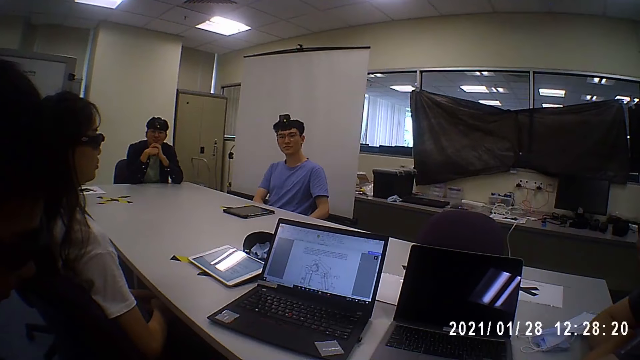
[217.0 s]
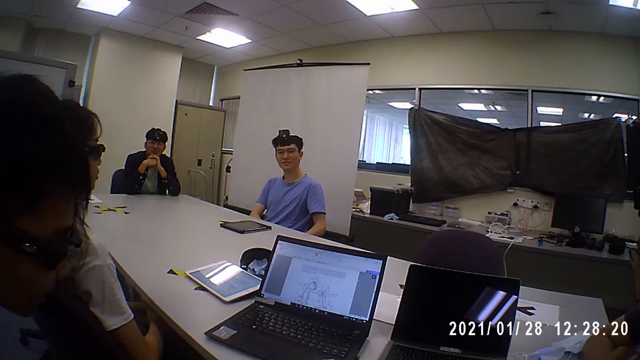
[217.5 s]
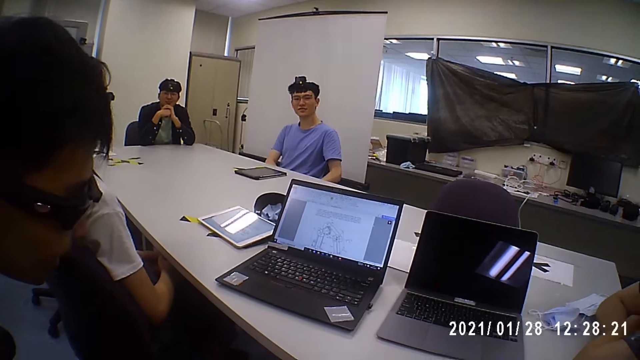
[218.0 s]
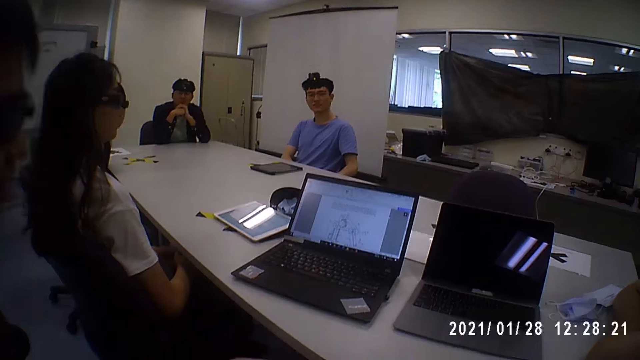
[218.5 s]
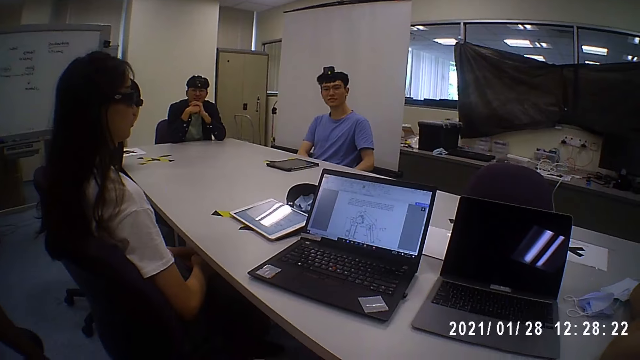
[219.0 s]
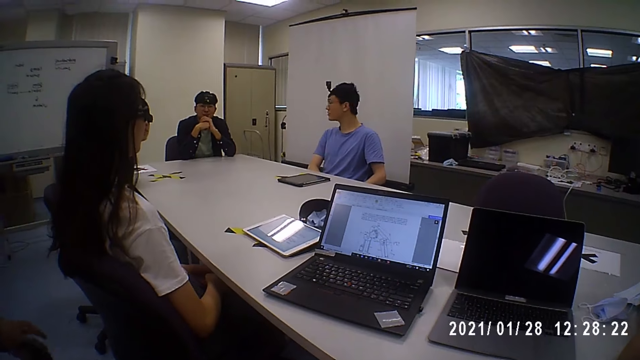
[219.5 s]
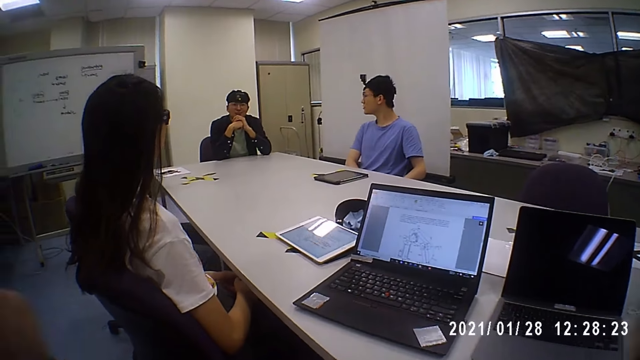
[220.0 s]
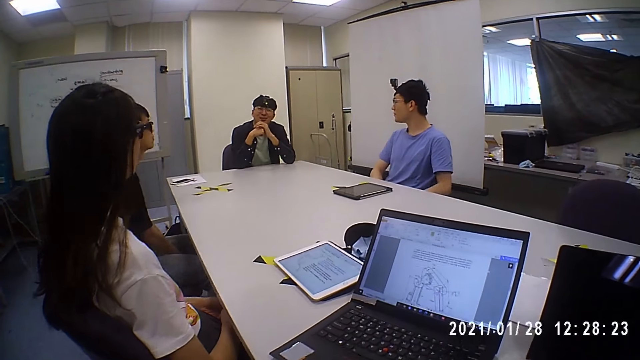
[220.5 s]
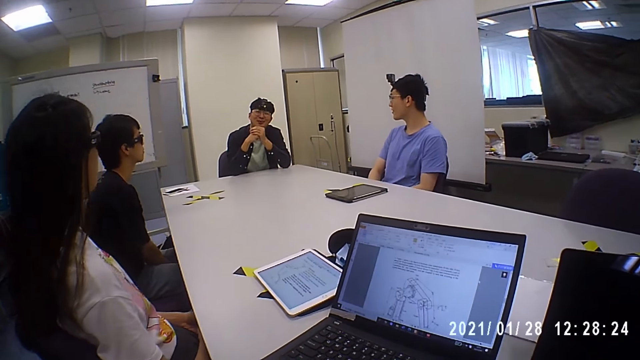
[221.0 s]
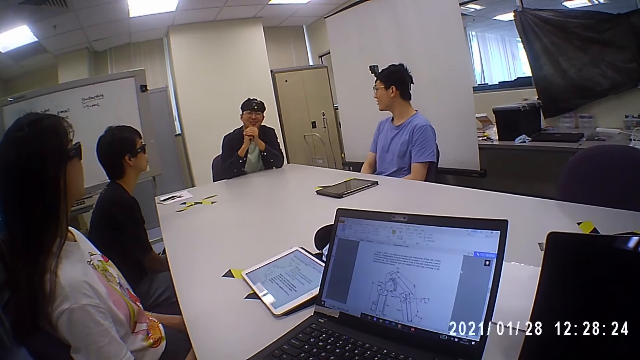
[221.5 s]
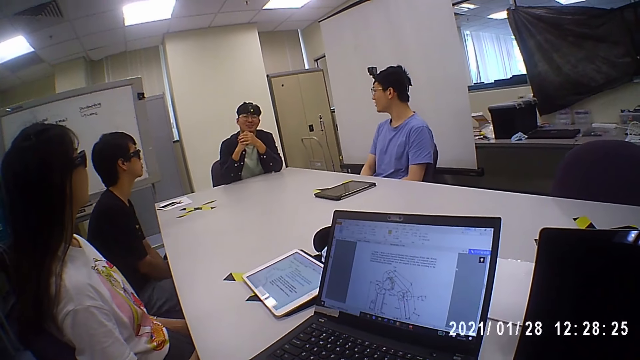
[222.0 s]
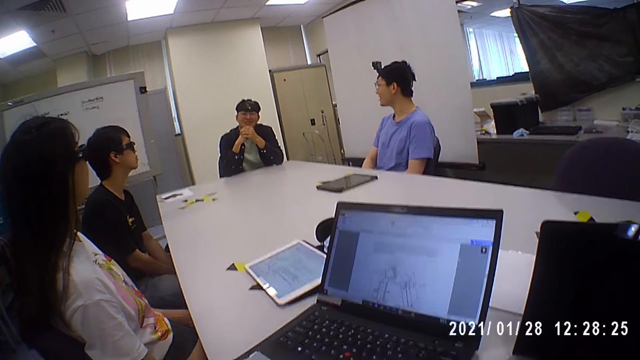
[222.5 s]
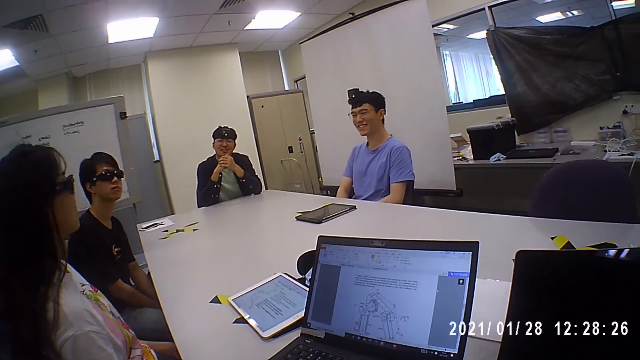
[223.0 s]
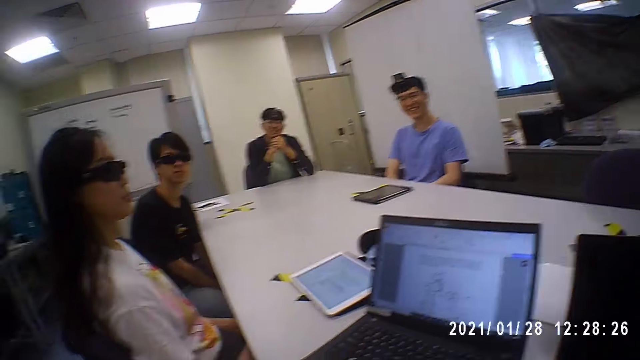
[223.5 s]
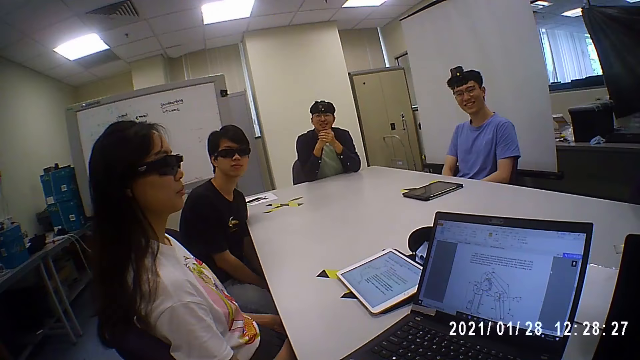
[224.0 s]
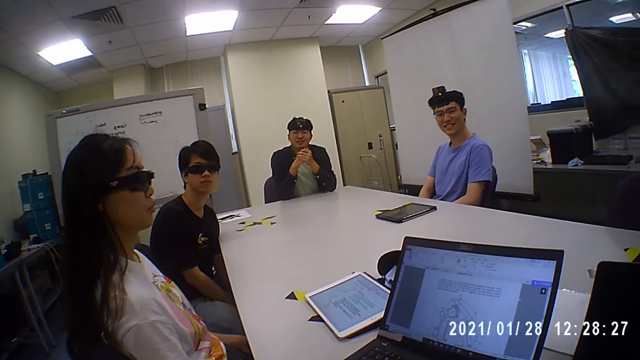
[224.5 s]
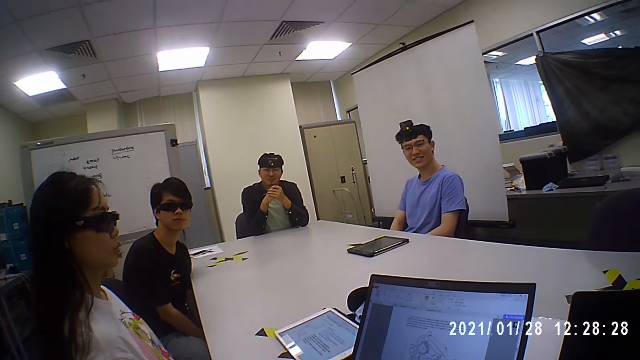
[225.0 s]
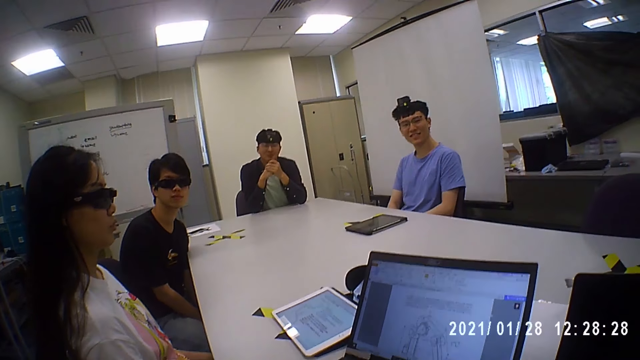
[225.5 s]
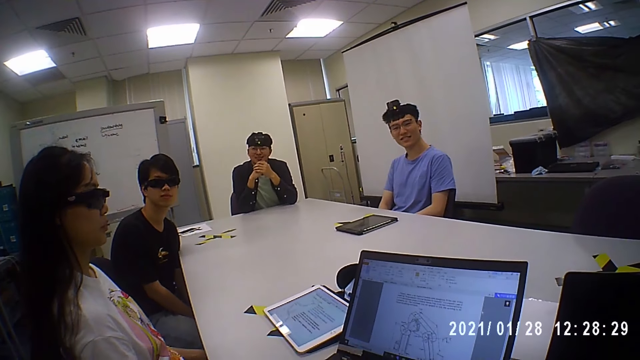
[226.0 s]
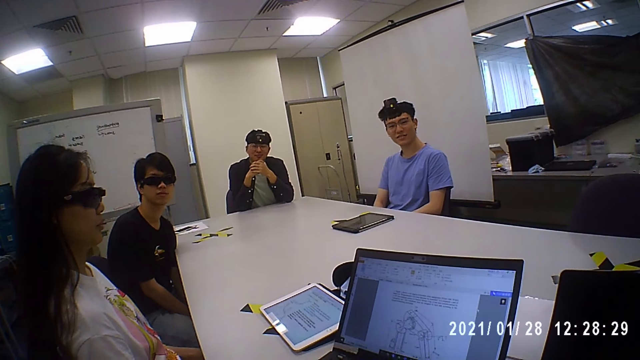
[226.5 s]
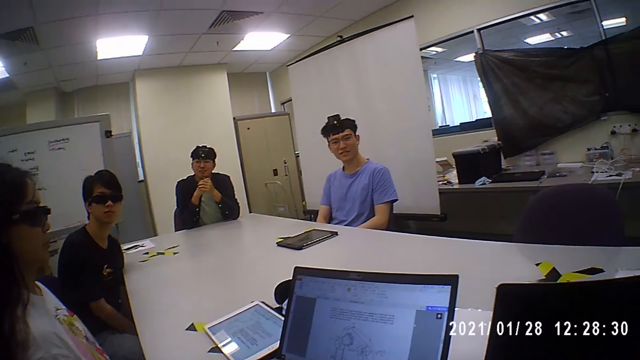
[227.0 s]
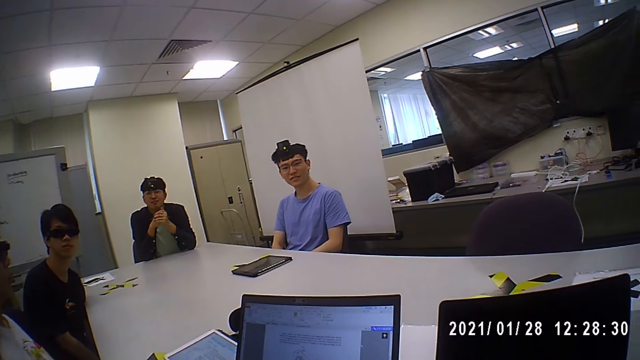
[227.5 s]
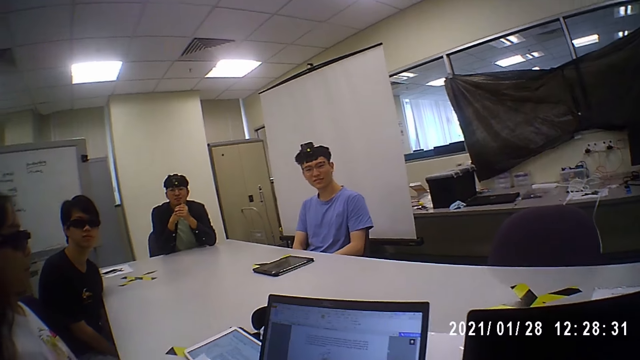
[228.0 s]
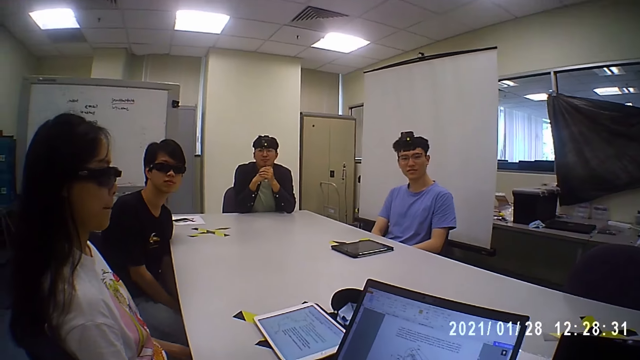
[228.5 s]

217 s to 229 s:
A man holds a chair armrest with his left hand. The man talks to the camera wearer. The camera wearer talks to the man.

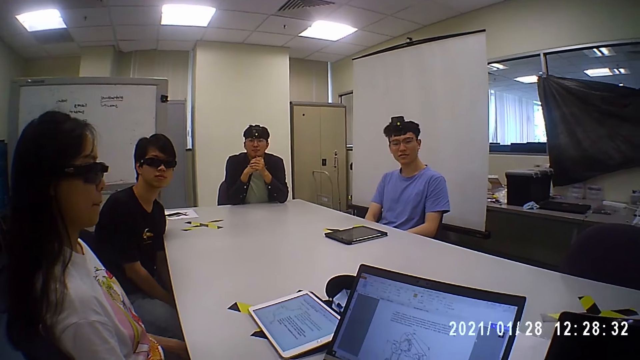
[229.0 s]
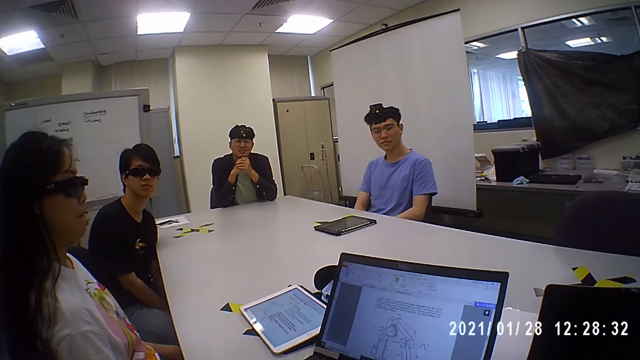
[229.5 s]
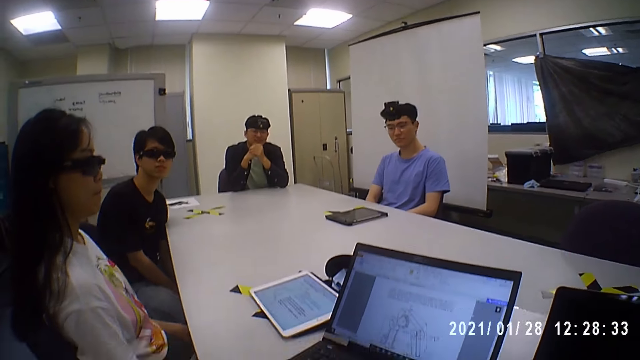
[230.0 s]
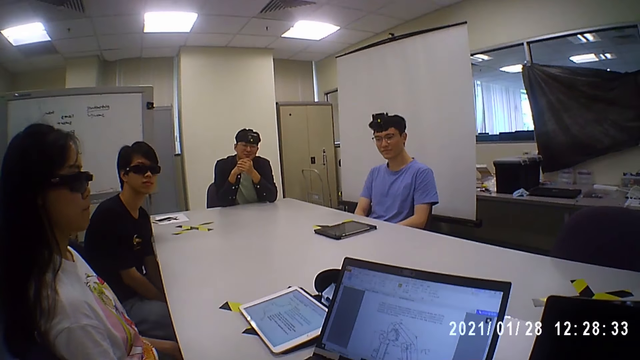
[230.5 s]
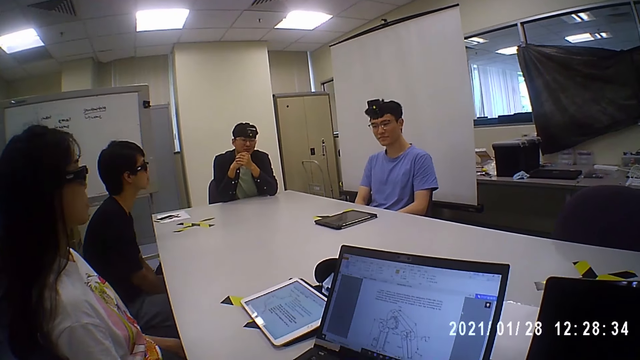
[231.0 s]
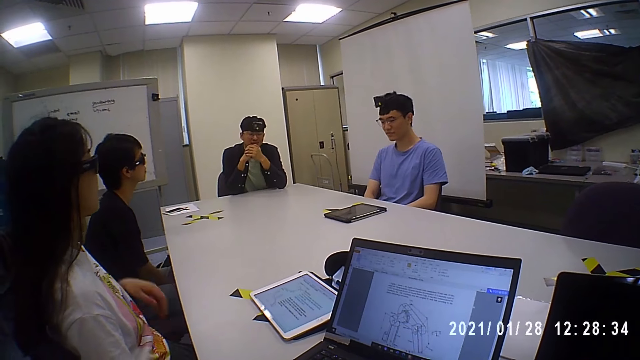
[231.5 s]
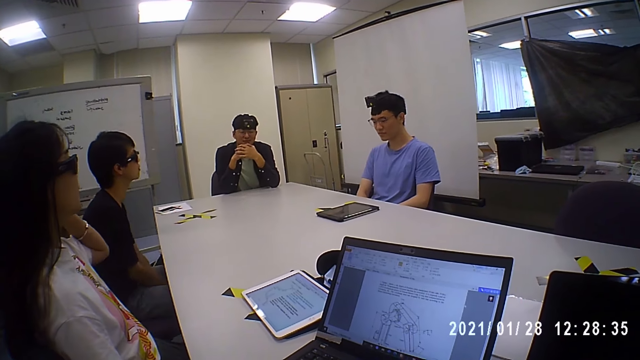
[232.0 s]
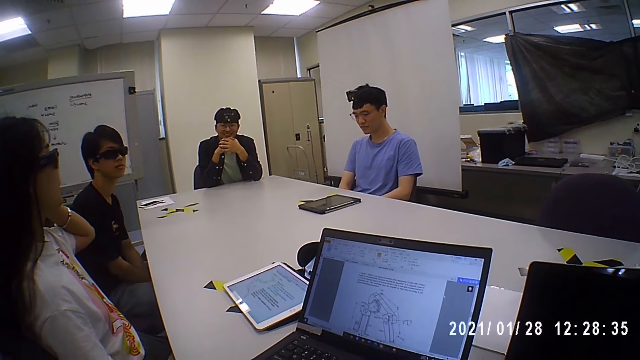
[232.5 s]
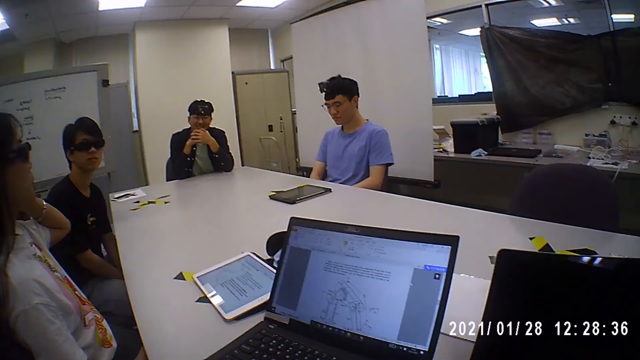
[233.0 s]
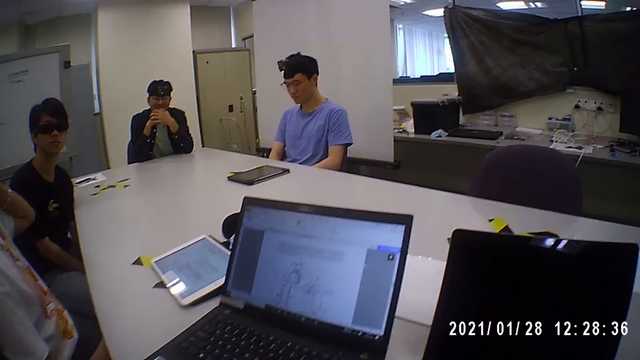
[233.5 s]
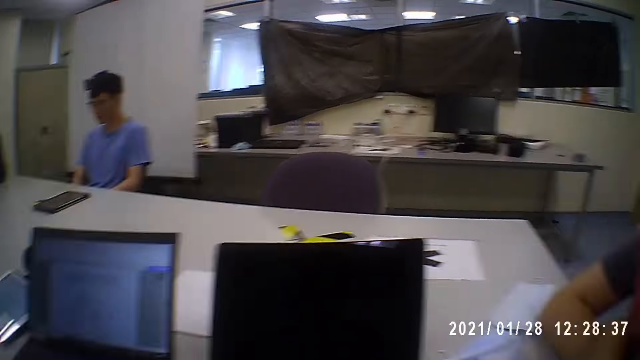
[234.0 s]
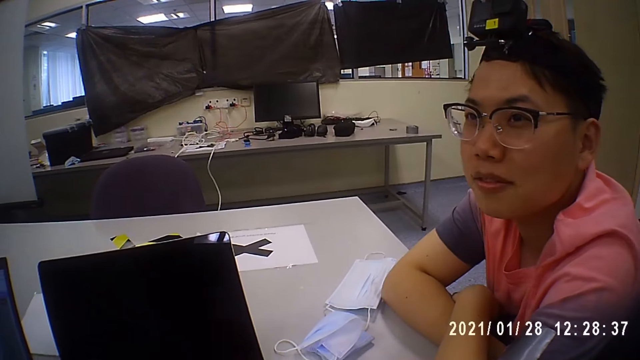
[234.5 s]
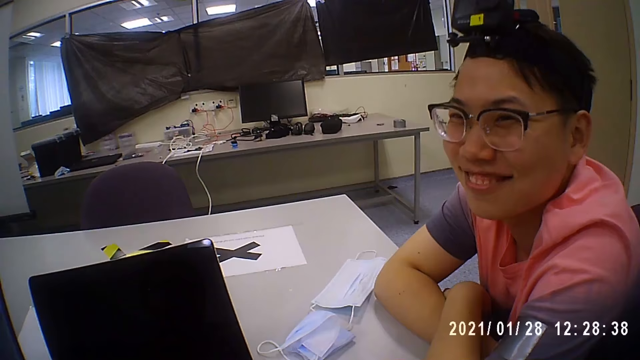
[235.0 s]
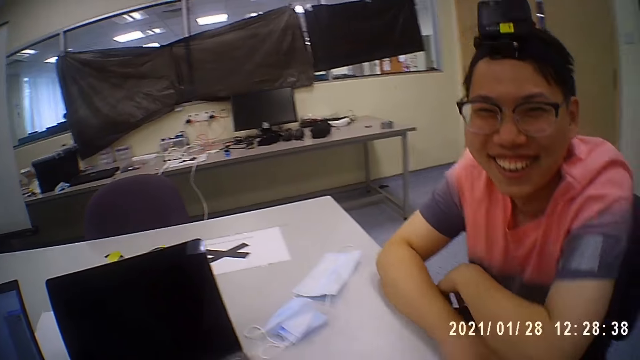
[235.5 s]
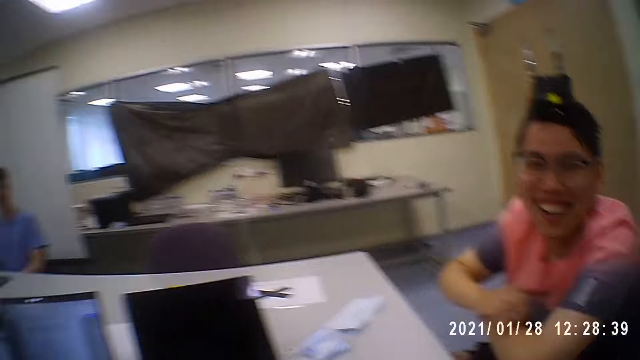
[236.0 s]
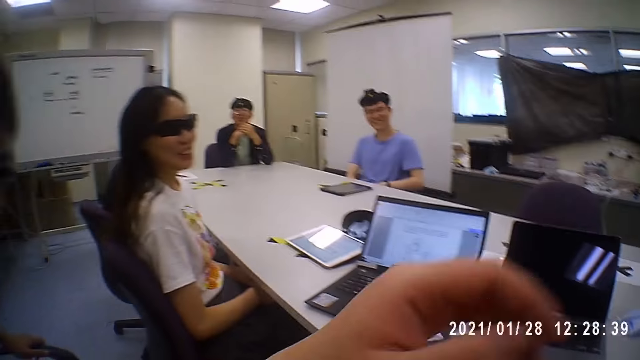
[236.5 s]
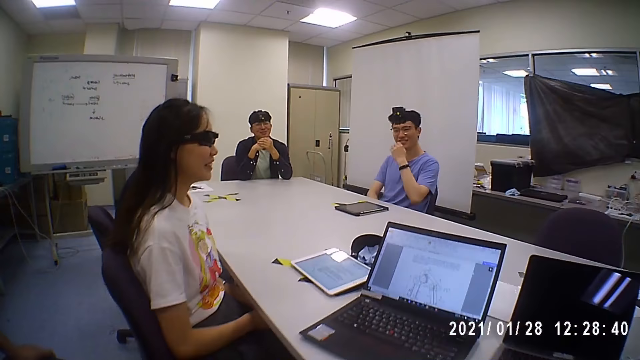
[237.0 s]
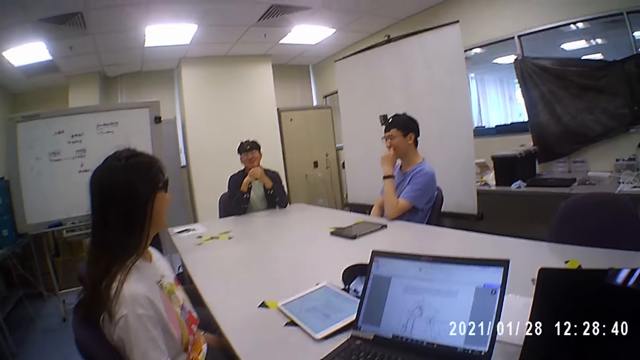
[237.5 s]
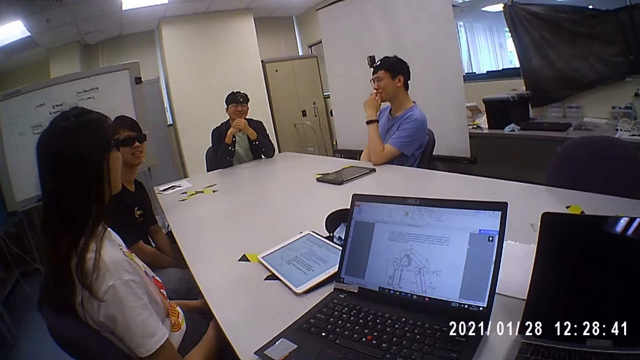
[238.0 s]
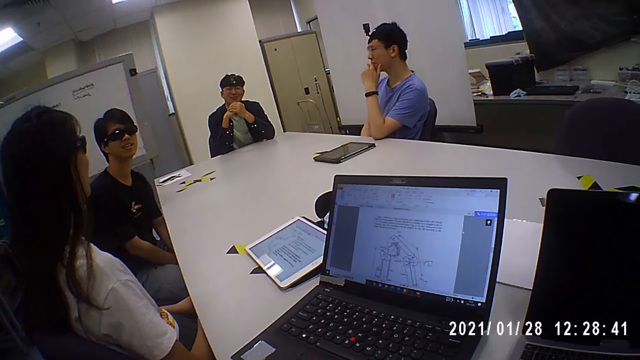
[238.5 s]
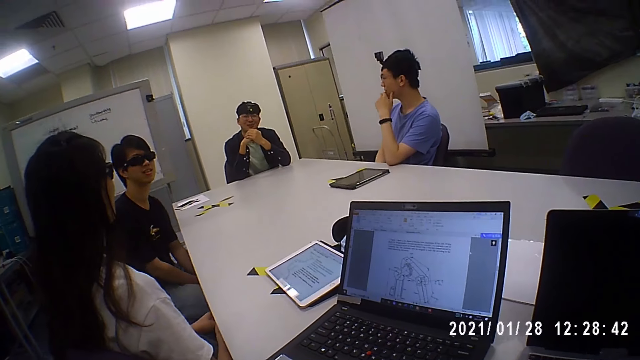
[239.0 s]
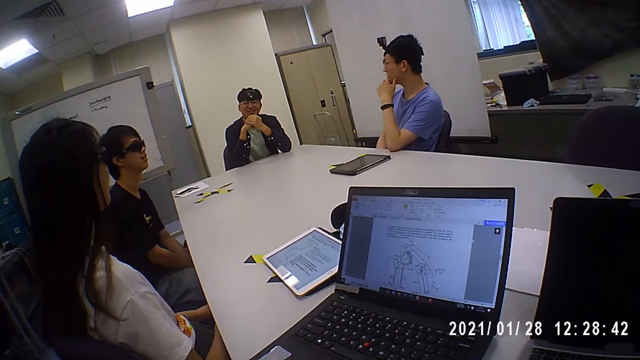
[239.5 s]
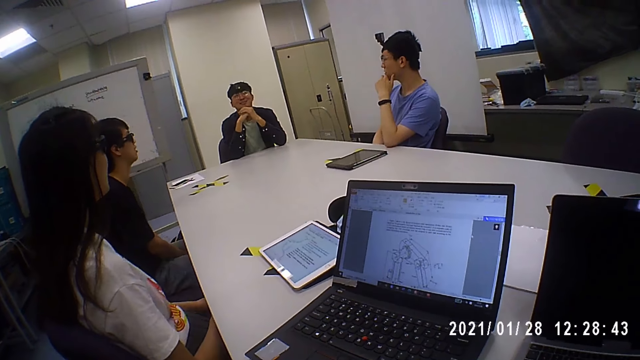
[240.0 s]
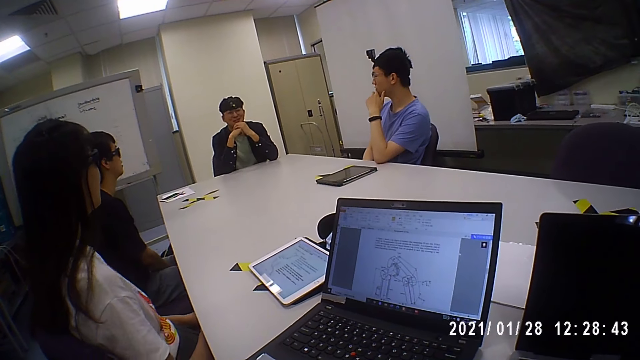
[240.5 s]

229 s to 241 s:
A man talks to the camera wearer. A woman touches her hair with her left hand. The camera wearer talks. He looks at another man. The other man laughs. The camera wearer touches his nose with his left hand. A third man interacts with the group of people. The first man talks to the camera wearer.
